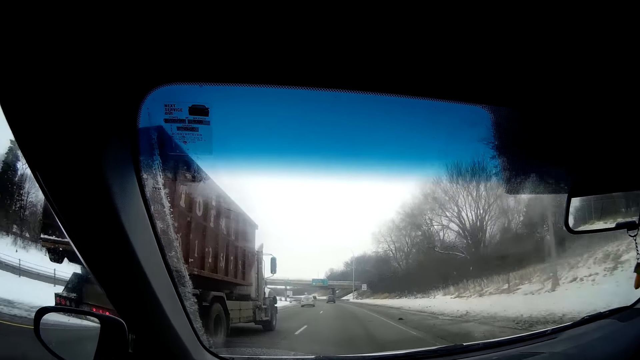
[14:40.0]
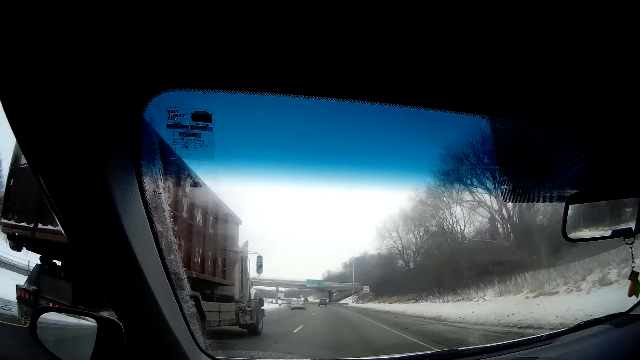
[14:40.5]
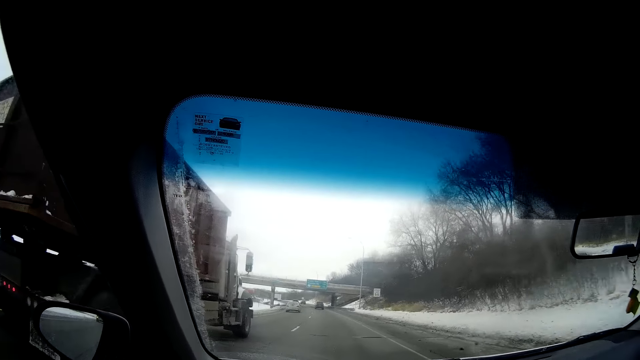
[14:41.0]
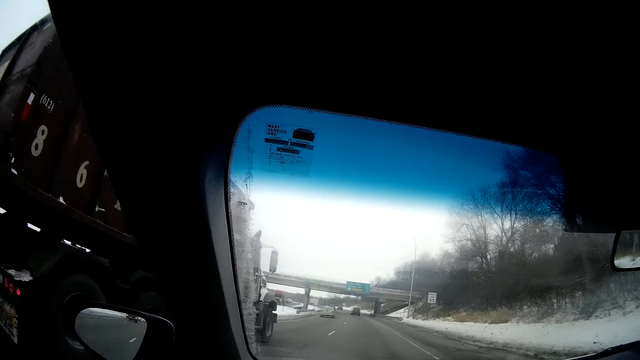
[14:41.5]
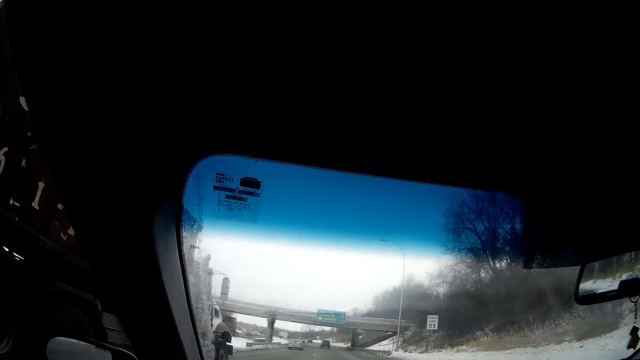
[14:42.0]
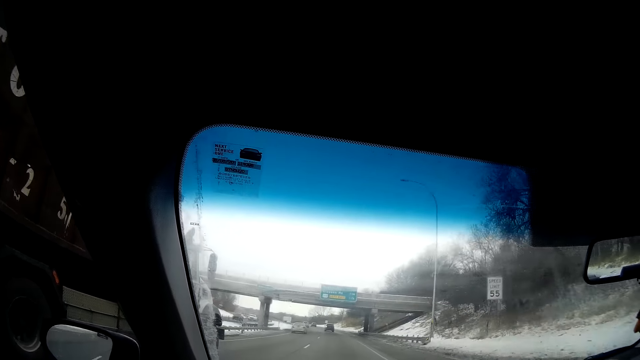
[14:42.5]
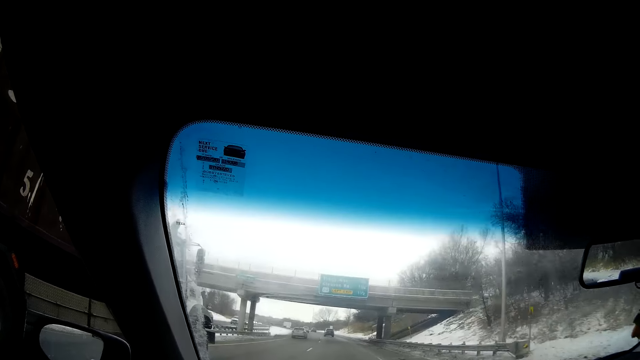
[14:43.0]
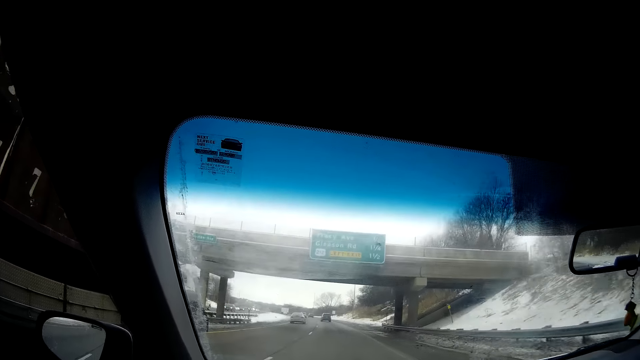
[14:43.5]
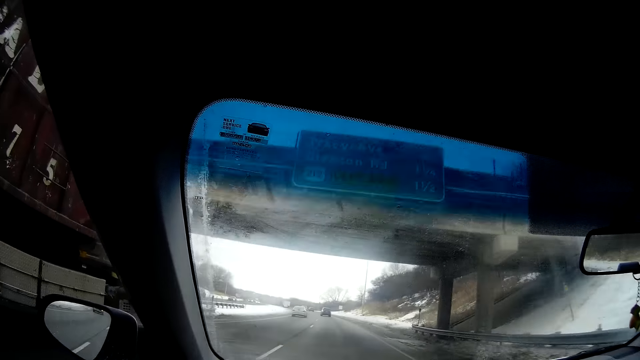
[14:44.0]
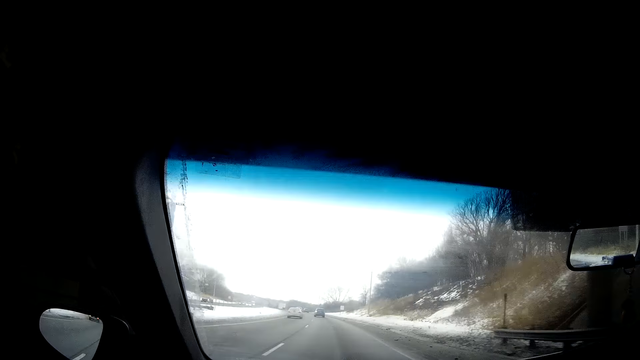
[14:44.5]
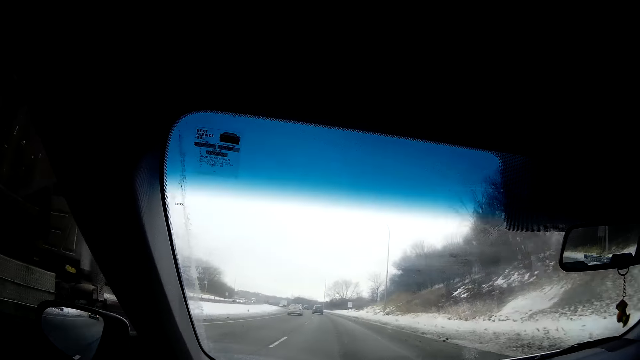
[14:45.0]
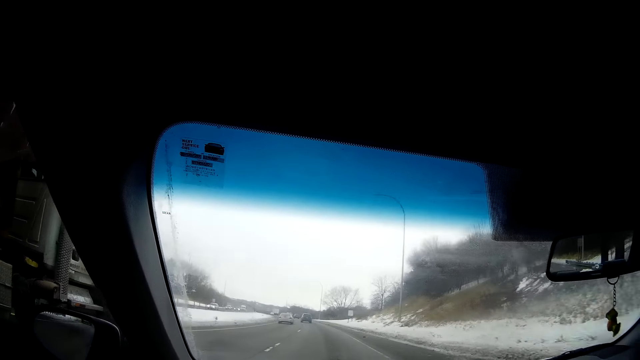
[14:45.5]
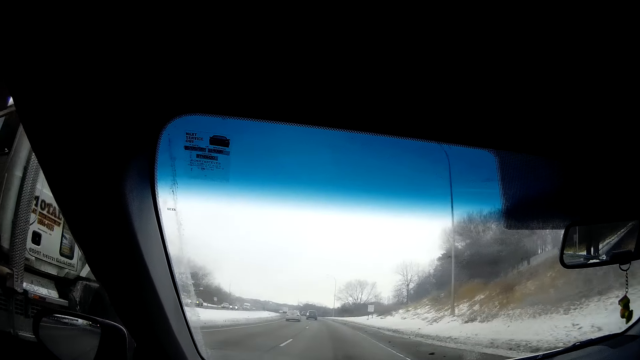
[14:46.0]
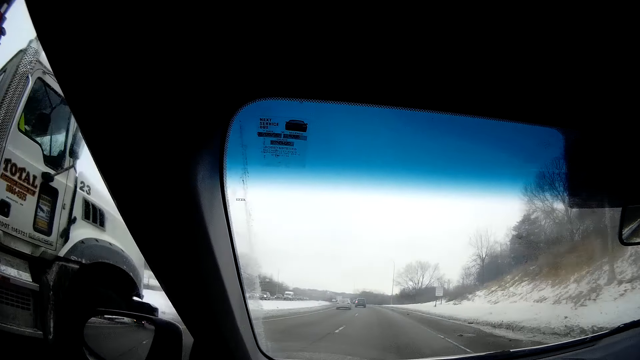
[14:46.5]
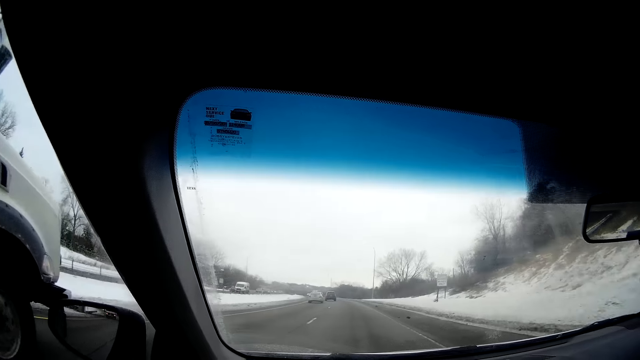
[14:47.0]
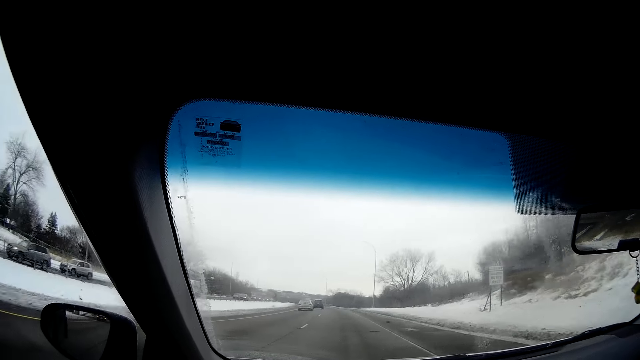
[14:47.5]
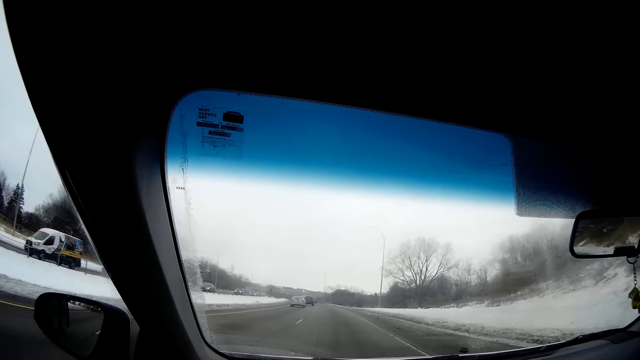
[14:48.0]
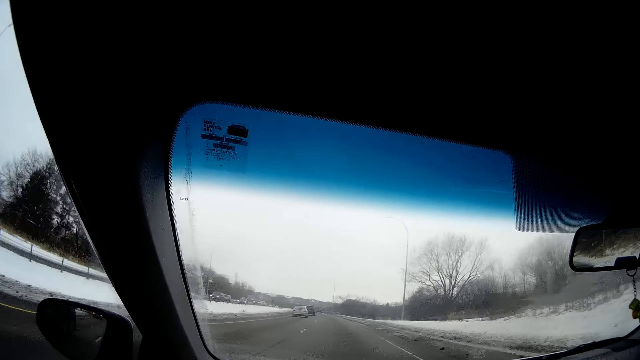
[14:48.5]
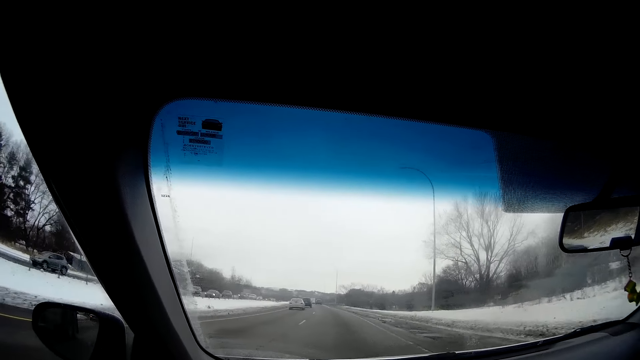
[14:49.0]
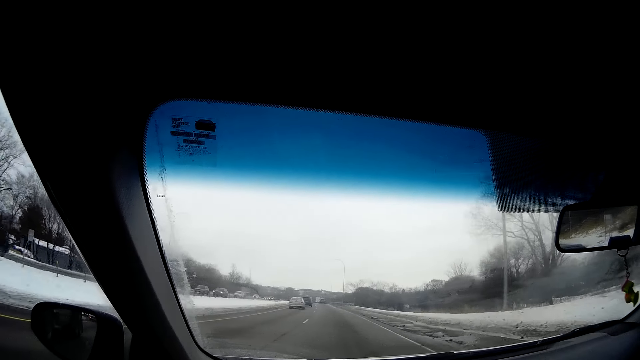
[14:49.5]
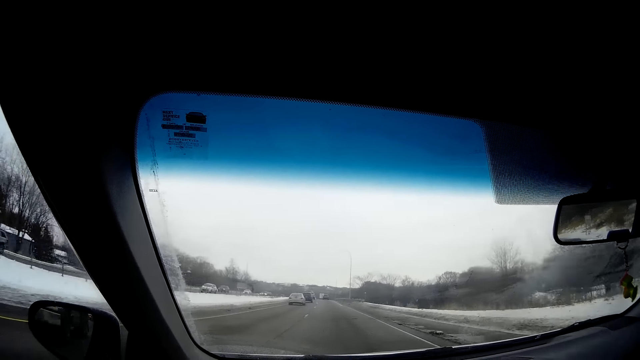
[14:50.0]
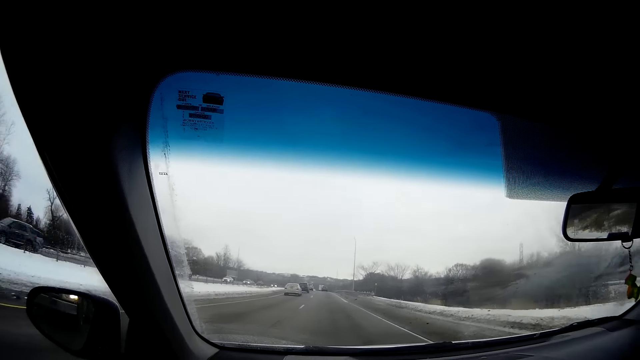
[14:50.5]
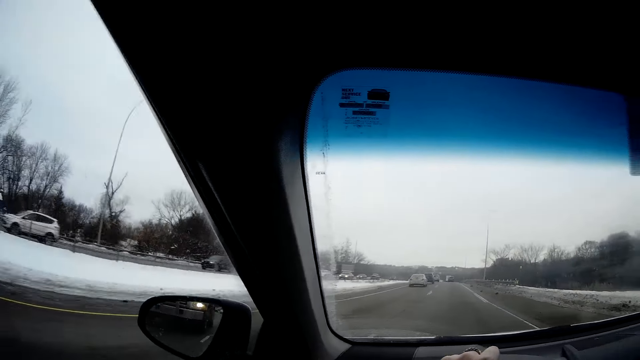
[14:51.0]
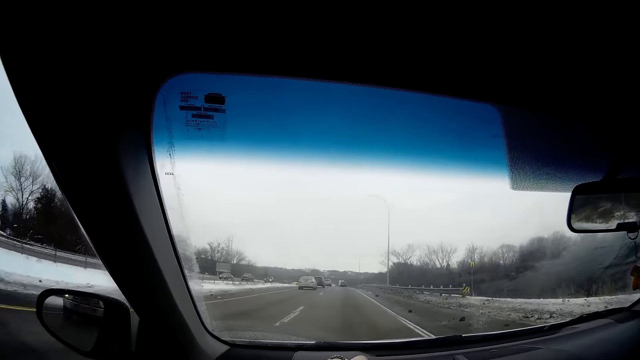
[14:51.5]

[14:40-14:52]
The camera wearer drives past the container truck. They drive past a bridge.

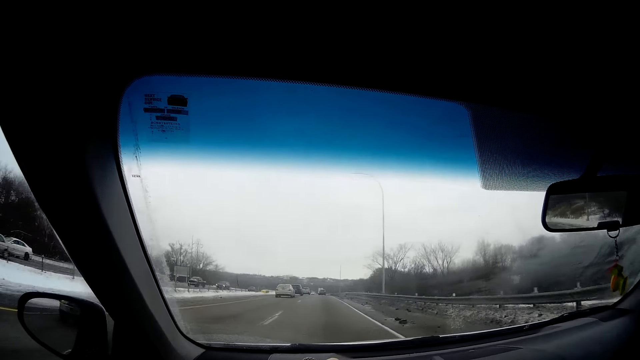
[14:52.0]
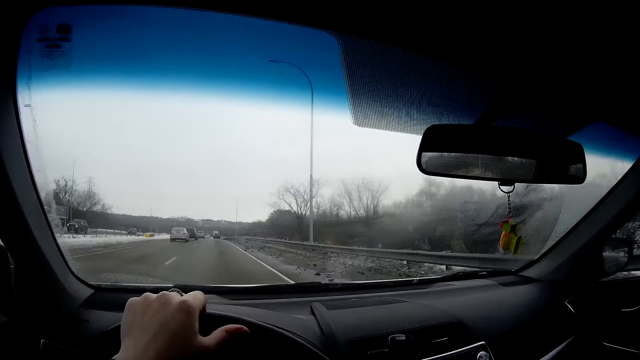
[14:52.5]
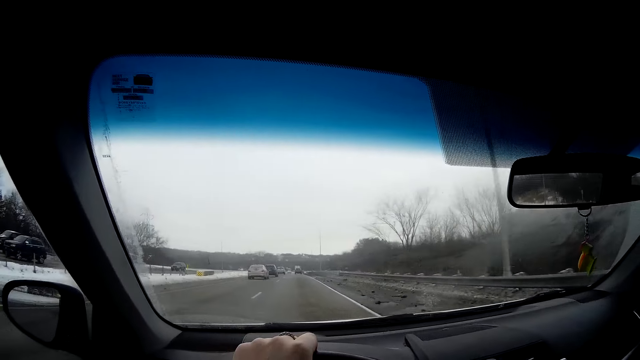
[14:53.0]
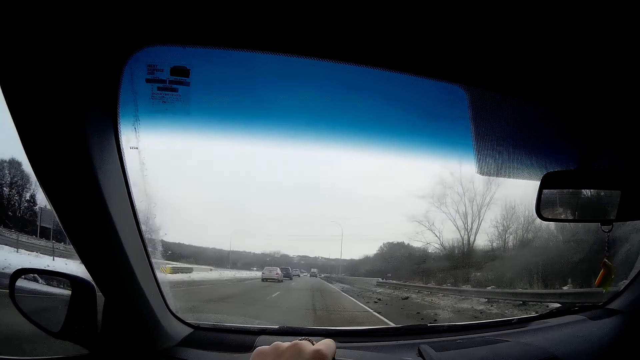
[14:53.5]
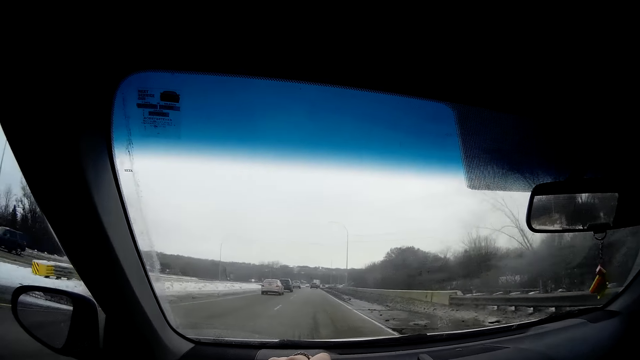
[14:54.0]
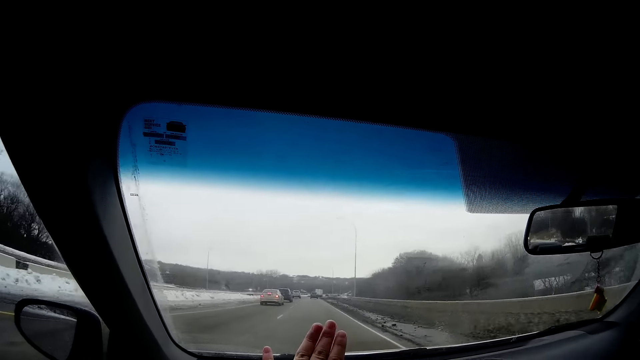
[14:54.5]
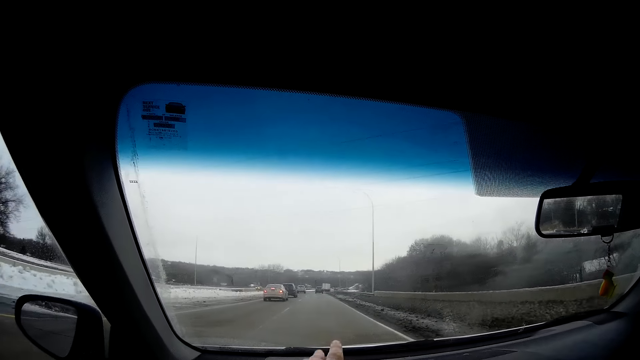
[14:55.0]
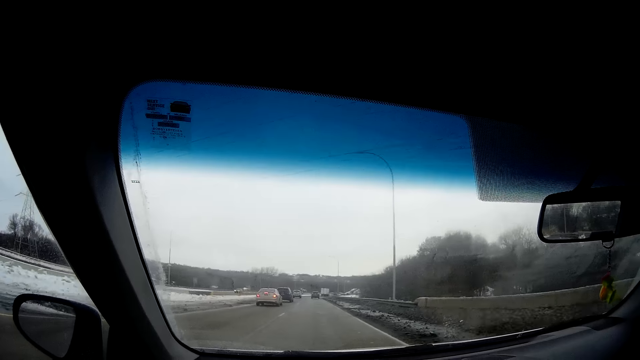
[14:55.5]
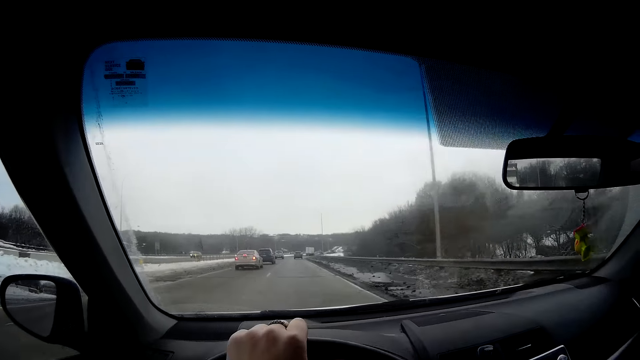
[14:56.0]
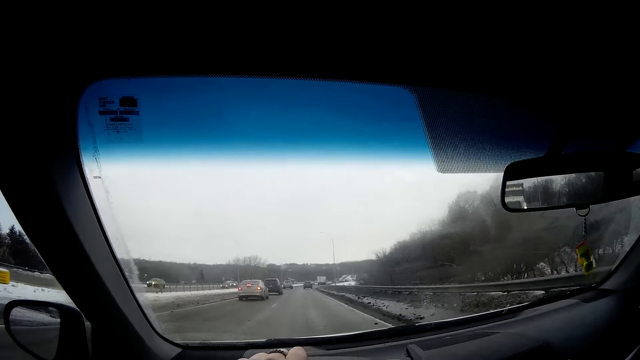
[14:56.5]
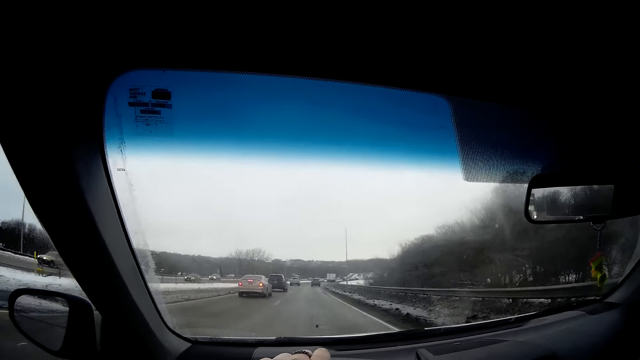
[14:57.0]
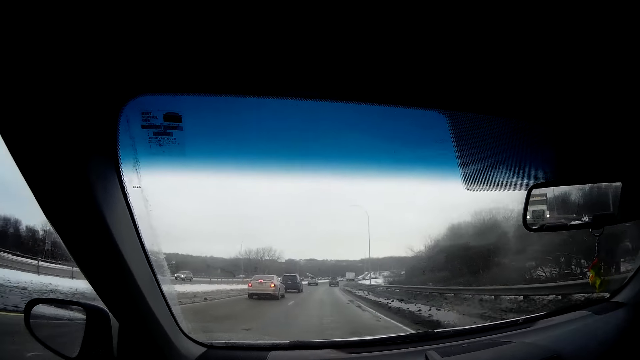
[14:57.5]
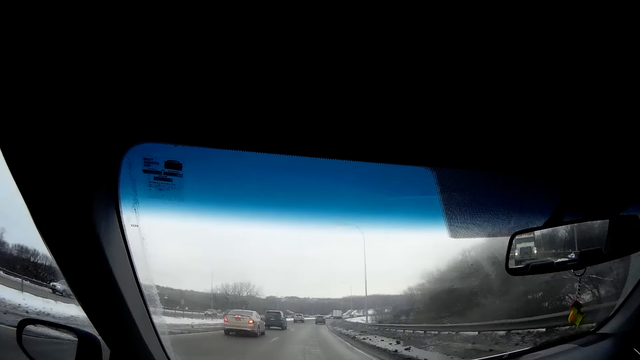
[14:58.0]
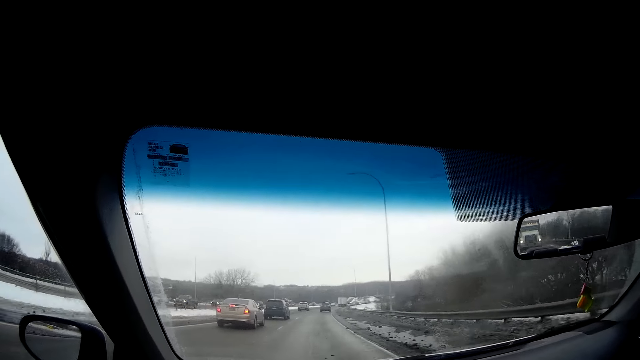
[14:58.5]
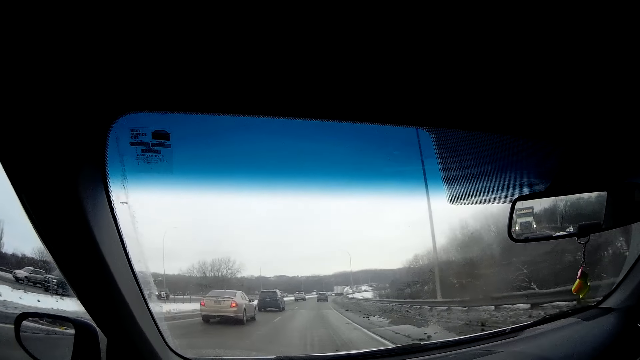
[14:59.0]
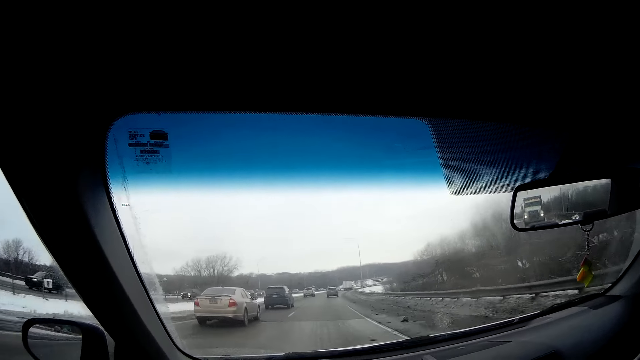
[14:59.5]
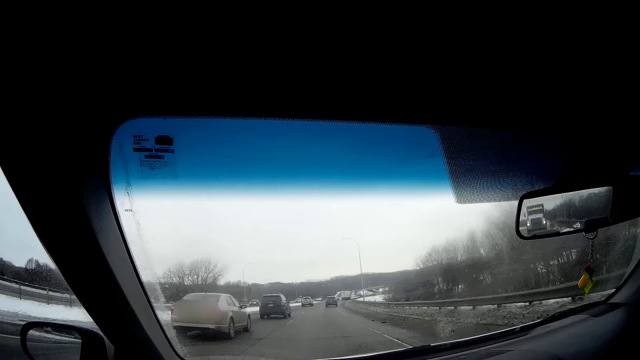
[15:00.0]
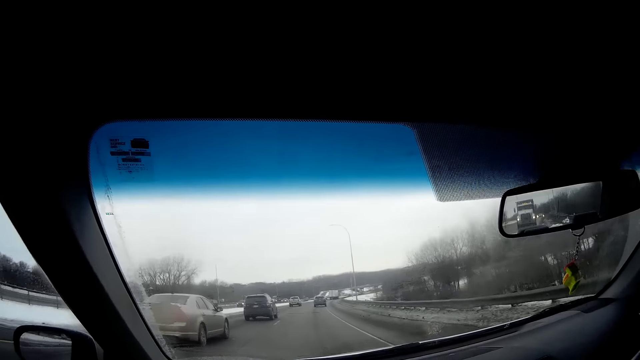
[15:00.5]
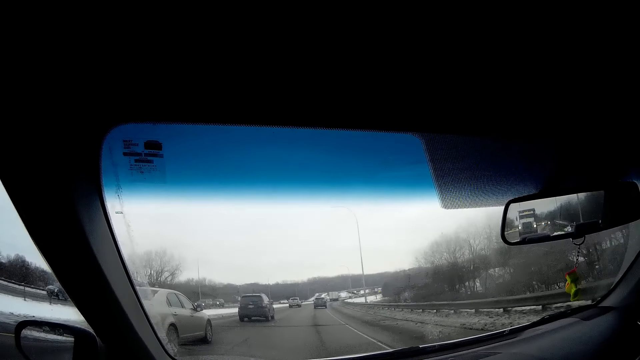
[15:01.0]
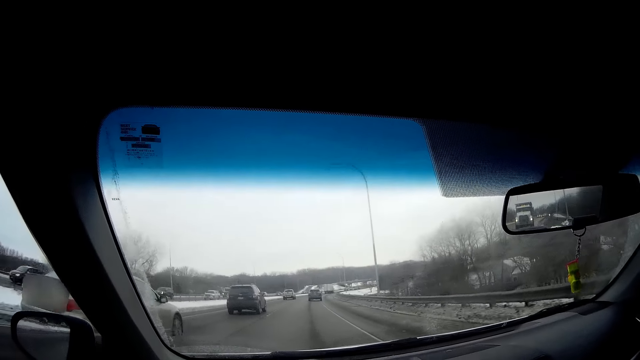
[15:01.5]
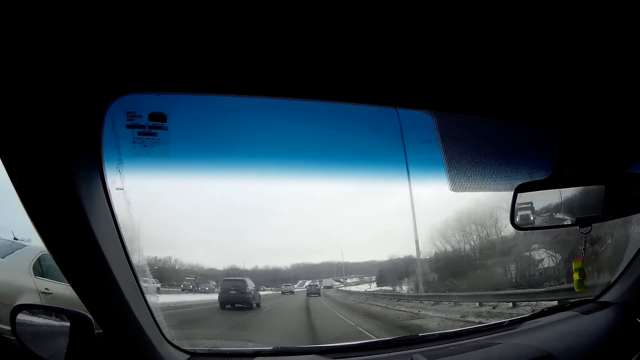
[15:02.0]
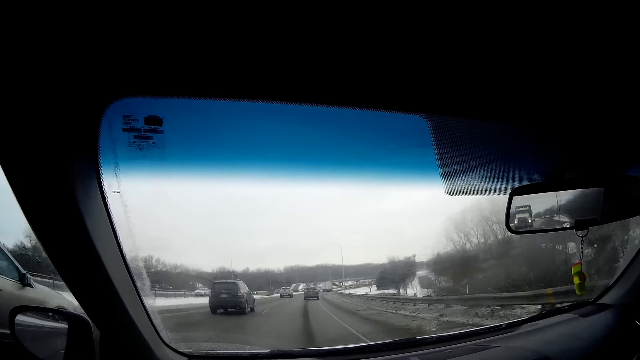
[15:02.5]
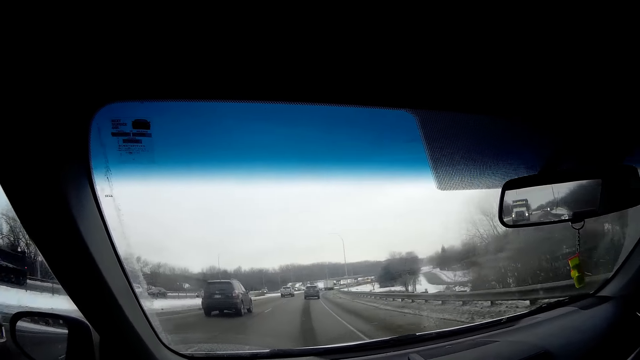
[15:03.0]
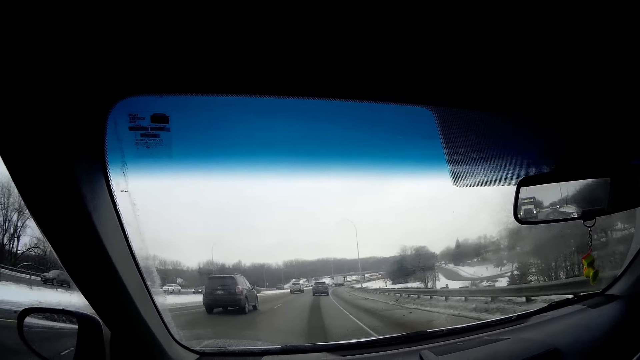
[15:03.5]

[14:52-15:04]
The camera wearer drives past a brown car.
